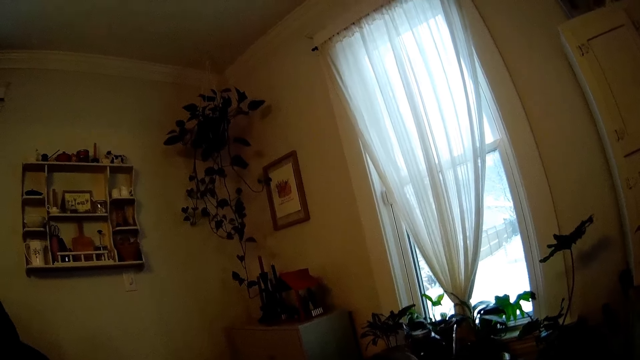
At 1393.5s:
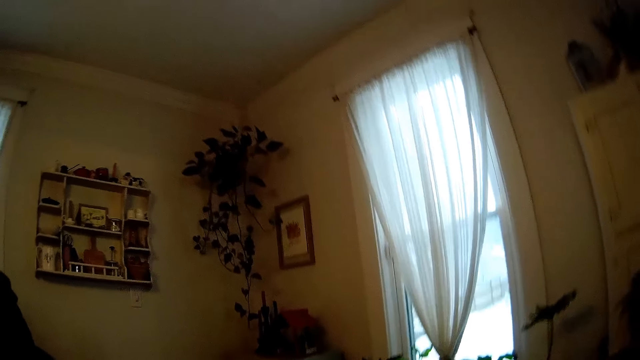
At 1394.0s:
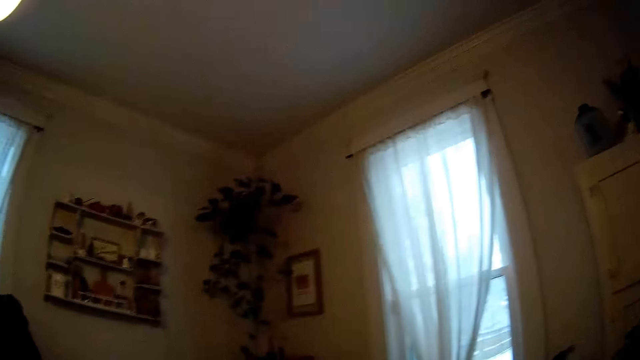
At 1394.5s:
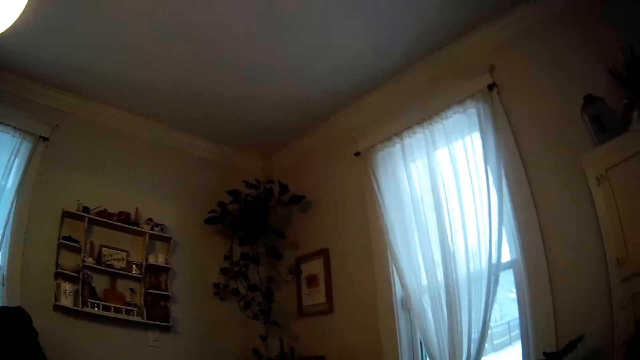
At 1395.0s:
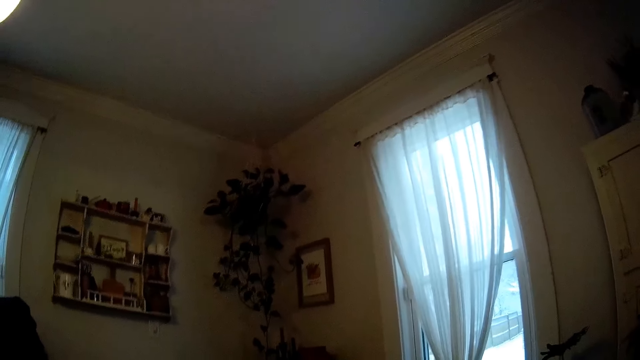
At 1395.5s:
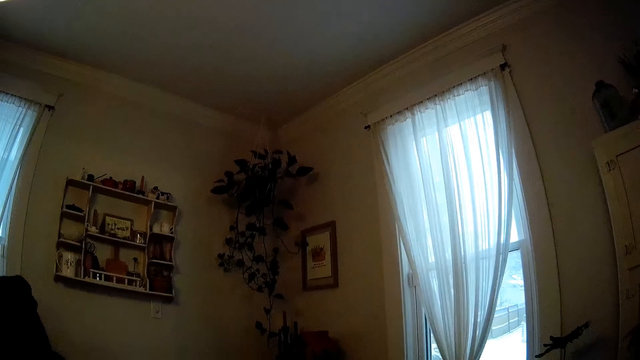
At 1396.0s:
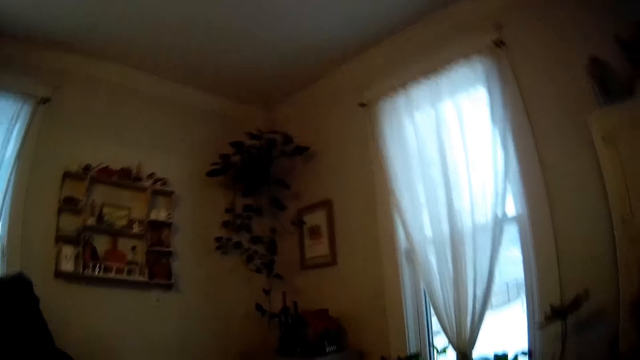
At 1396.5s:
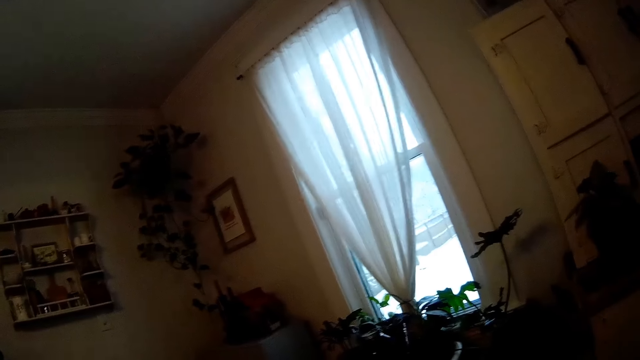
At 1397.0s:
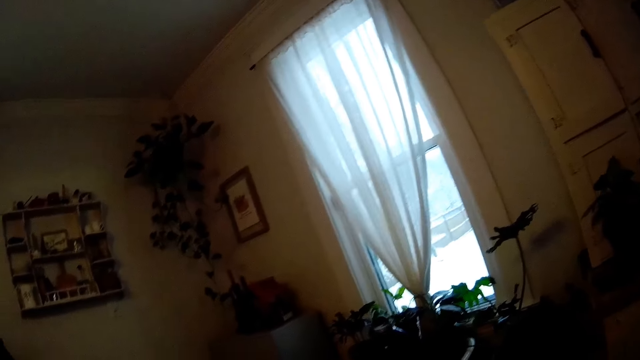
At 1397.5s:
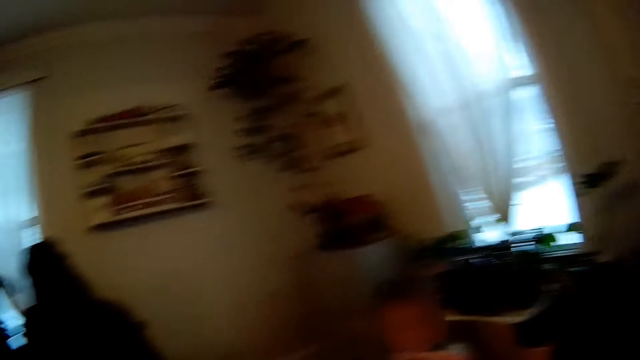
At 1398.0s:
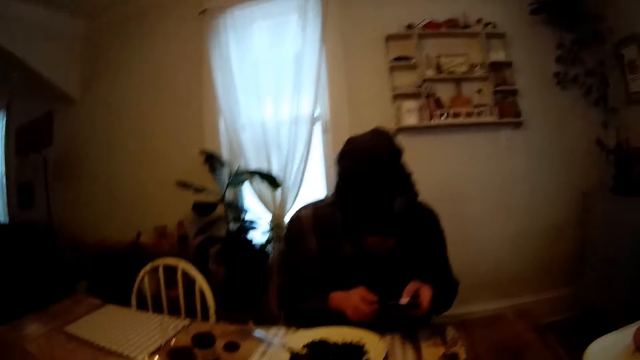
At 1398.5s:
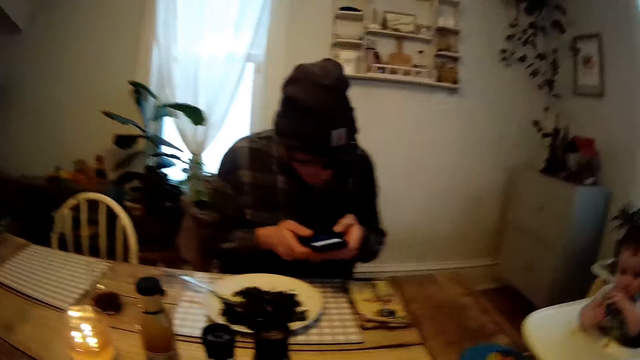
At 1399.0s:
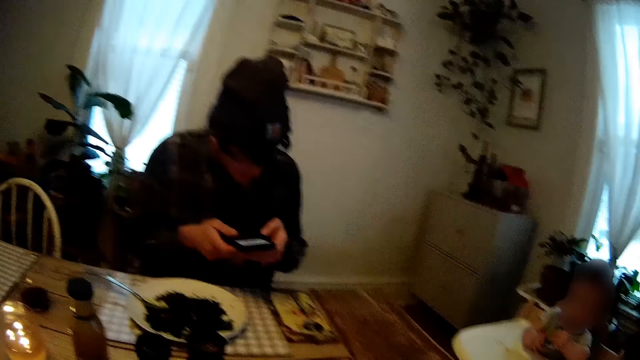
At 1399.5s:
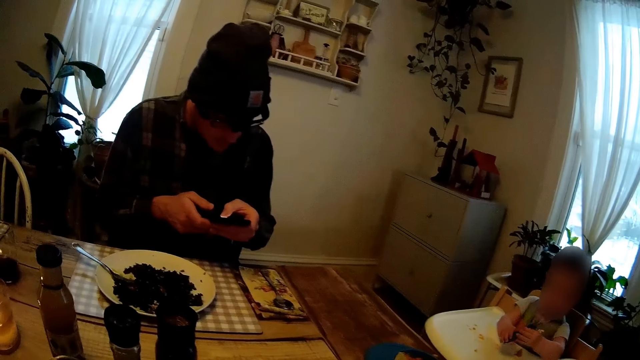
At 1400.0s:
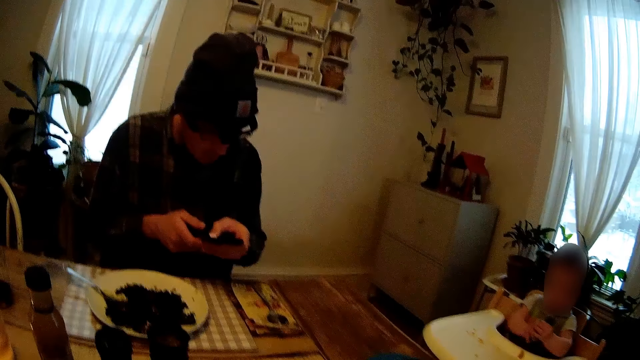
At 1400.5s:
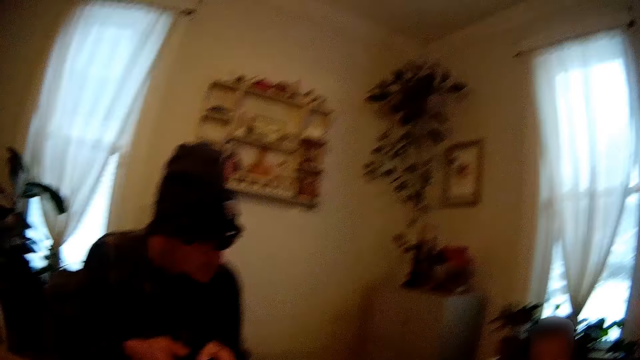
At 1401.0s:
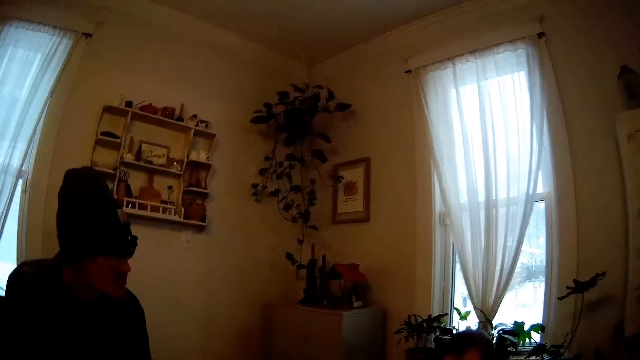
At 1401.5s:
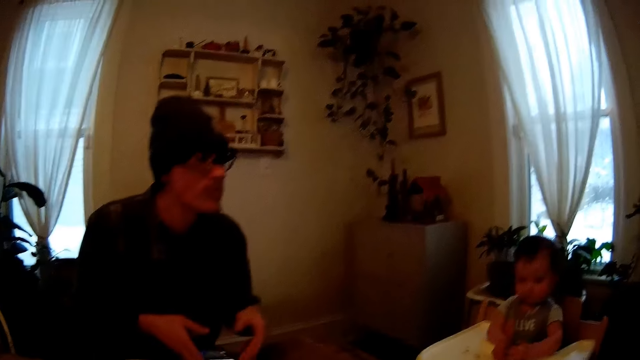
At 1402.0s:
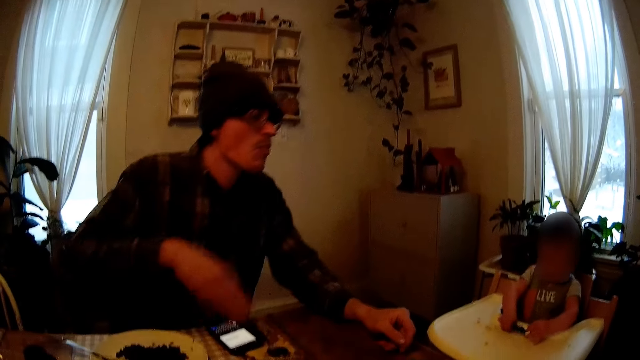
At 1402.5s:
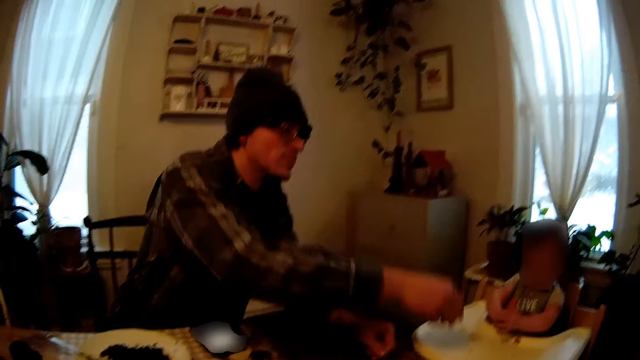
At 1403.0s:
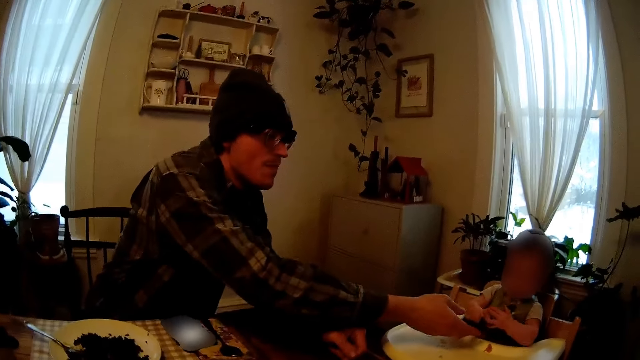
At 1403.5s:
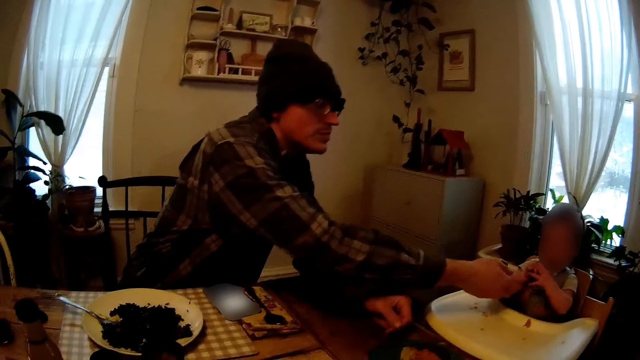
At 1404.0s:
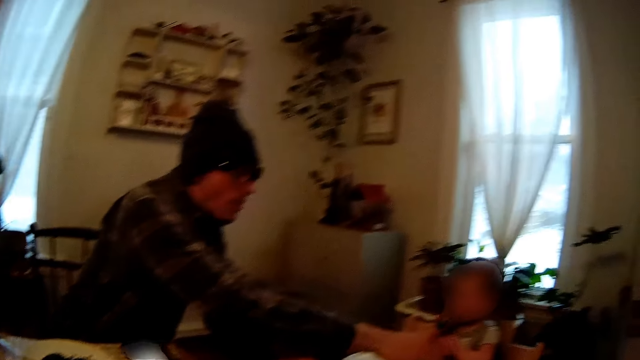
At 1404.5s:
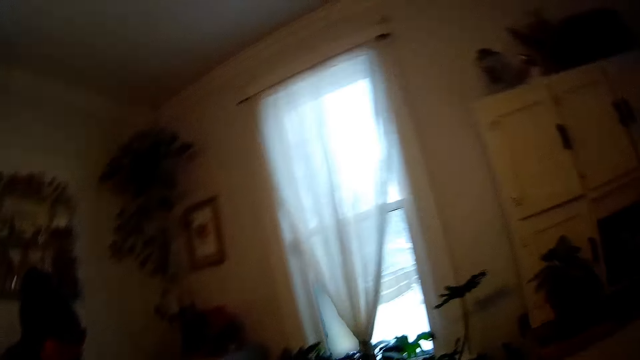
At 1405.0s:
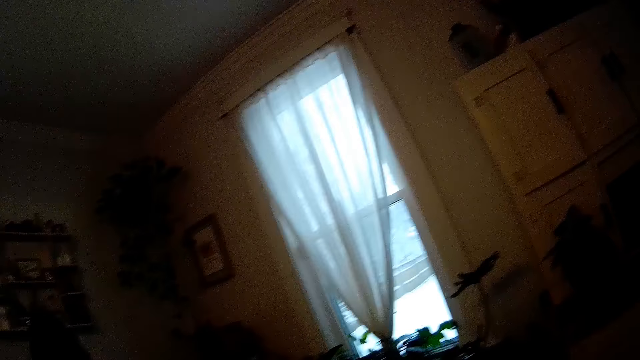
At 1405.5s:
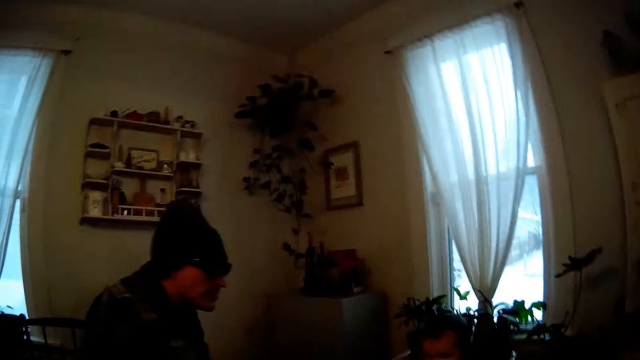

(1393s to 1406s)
The man presses the phone with both hands. The camera wearer touches her face. The man touches the baby and interacts with the baby.

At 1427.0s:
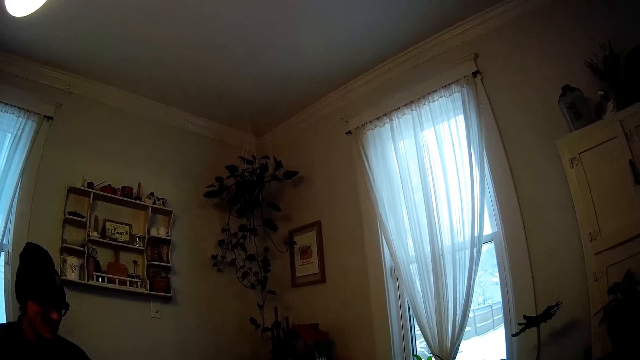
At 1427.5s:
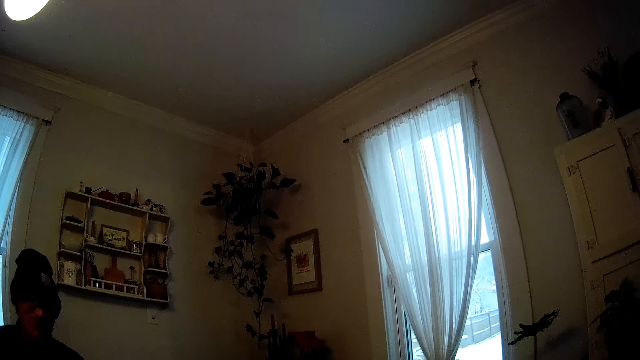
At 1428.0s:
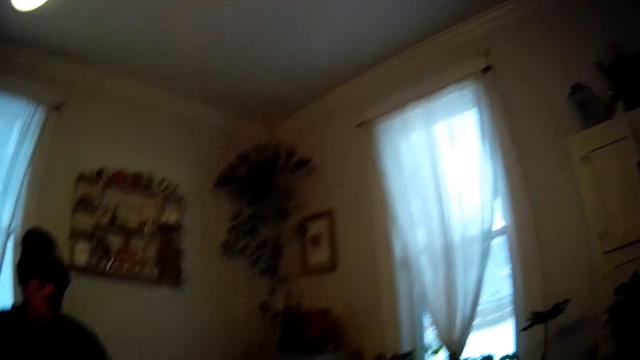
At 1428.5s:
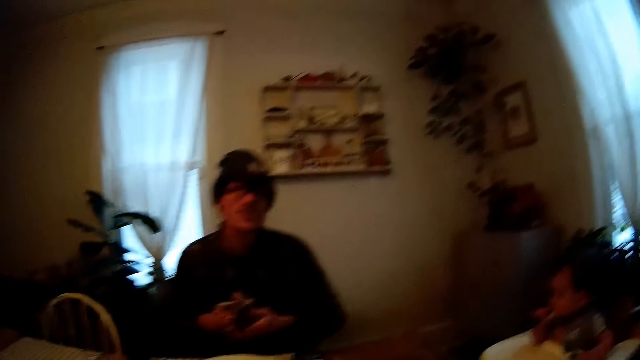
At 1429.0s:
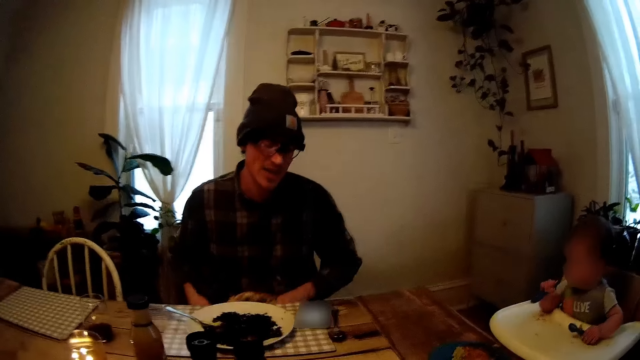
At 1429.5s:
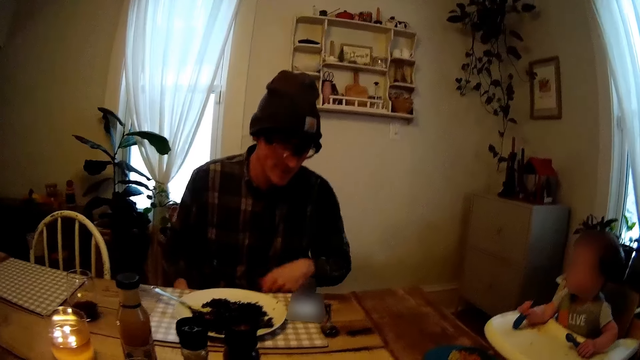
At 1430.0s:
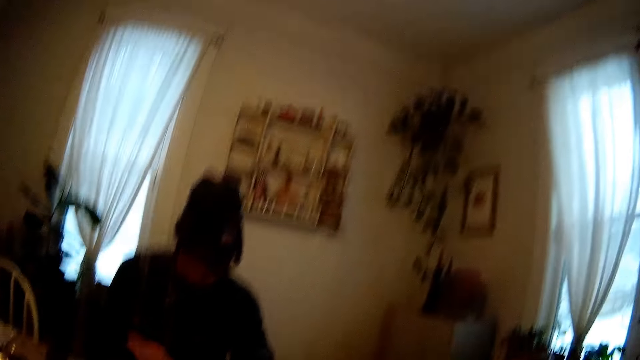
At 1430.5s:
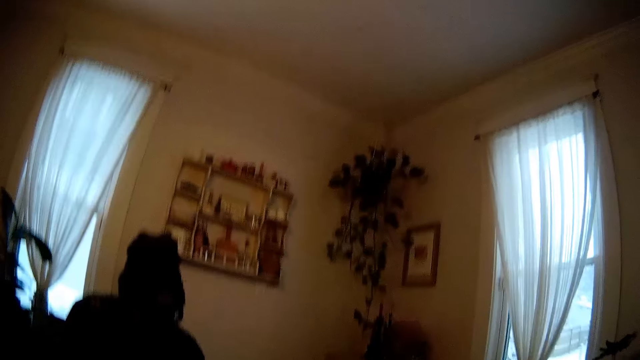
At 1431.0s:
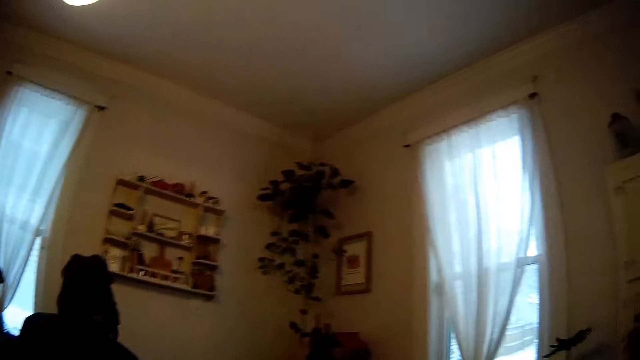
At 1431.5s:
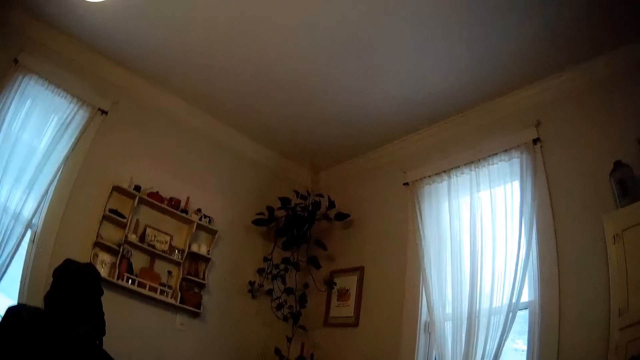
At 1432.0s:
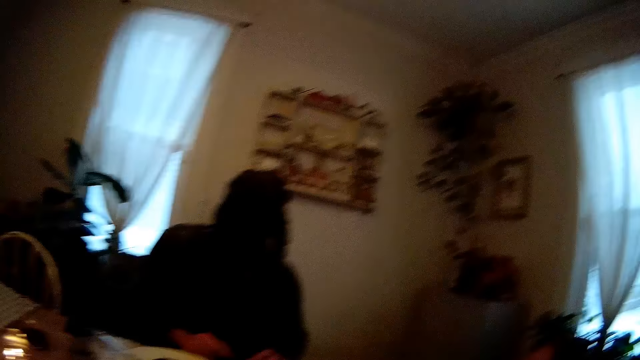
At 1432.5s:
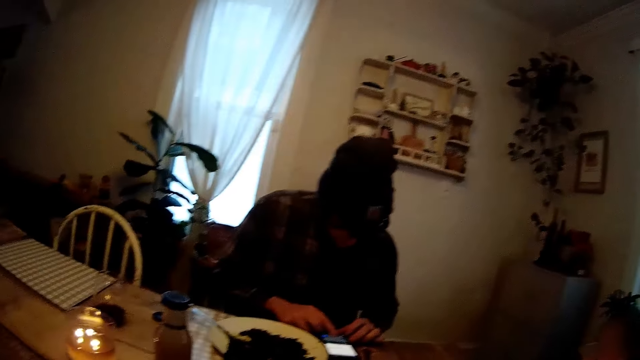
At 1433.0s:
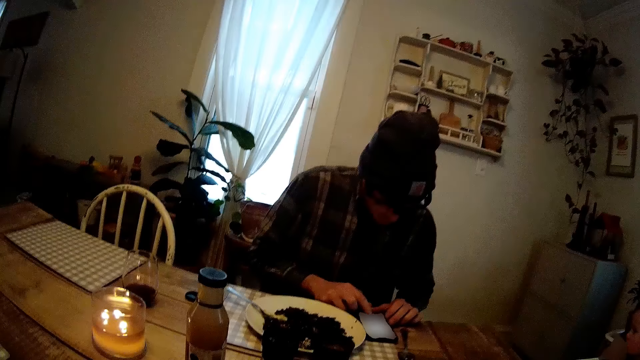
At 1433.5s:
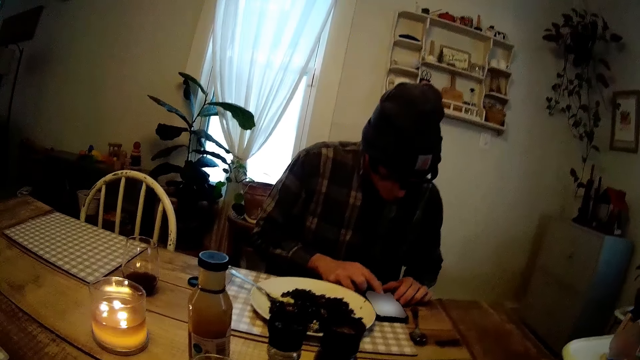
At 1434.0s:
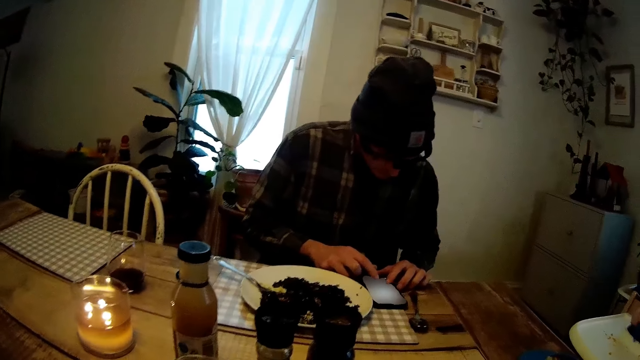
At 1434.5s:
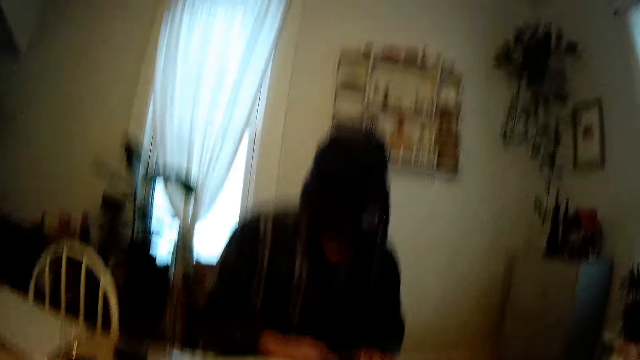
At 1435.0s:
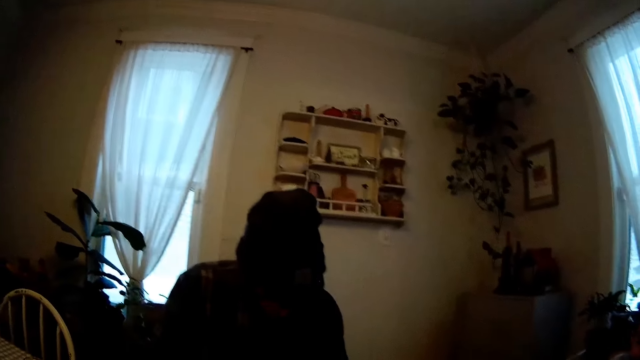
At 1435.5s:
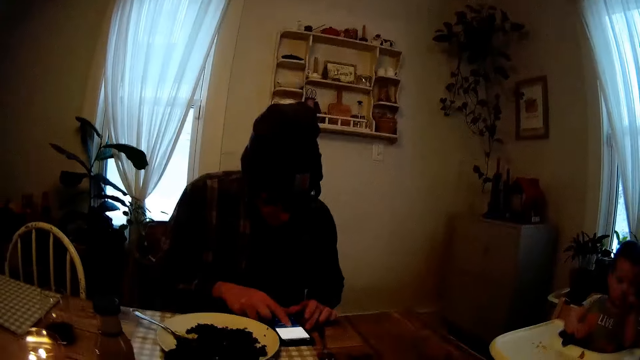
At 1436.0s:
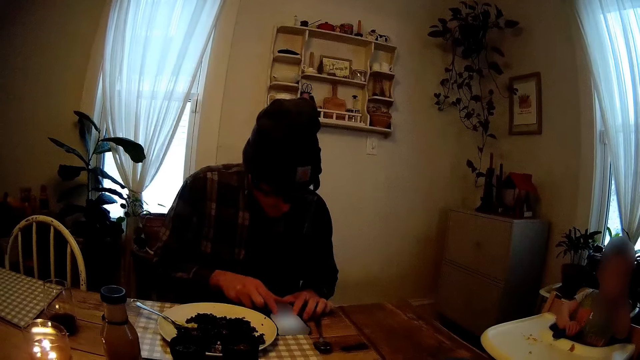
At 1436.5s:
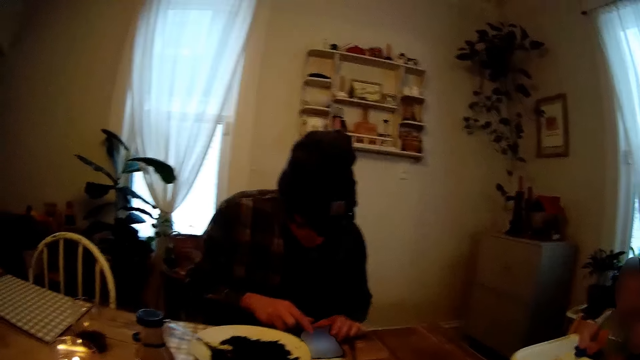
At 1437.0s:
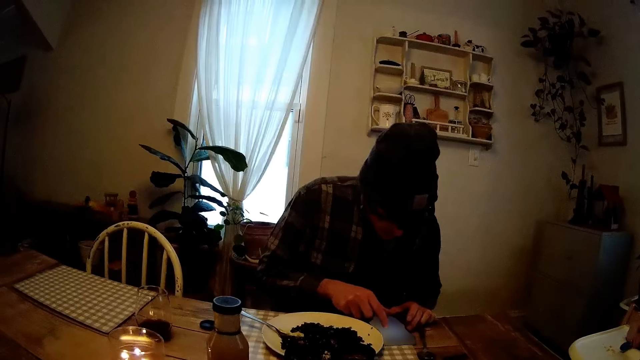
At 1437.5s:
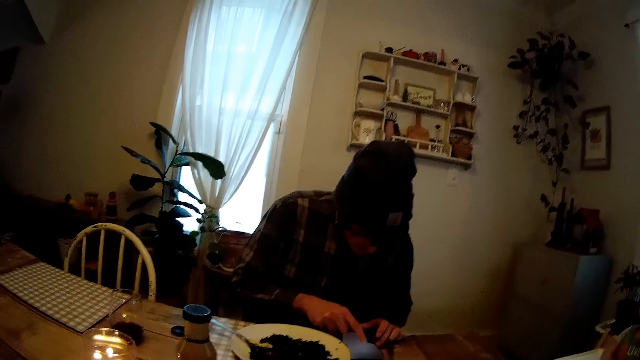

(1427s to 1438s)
The man drops a napkin in both hands on his thigh. He presses his phone with both hands.
